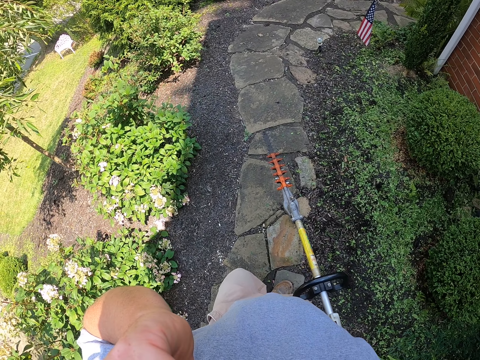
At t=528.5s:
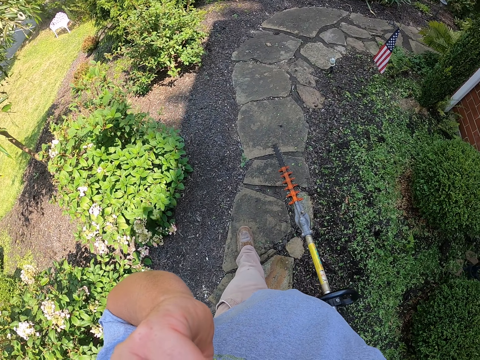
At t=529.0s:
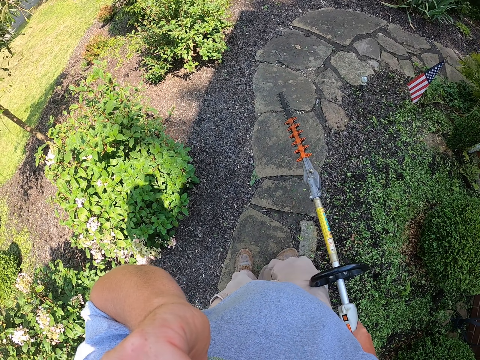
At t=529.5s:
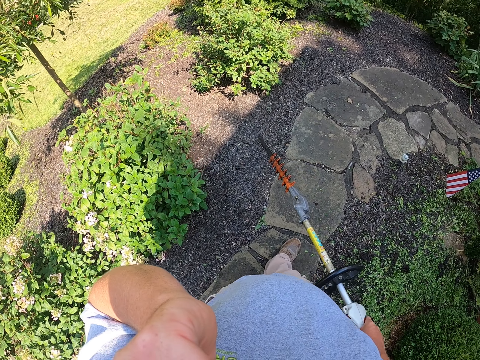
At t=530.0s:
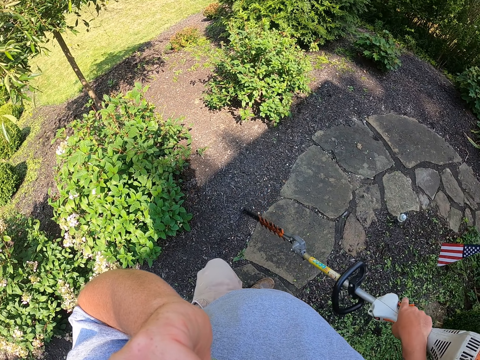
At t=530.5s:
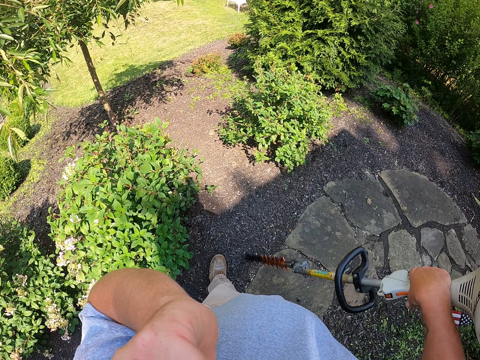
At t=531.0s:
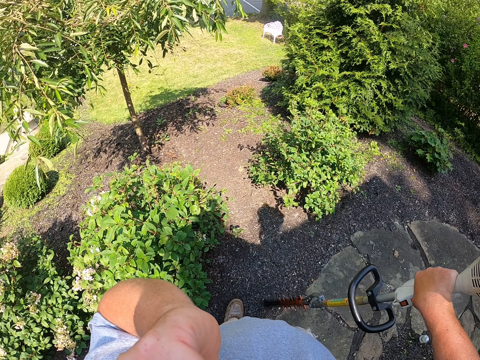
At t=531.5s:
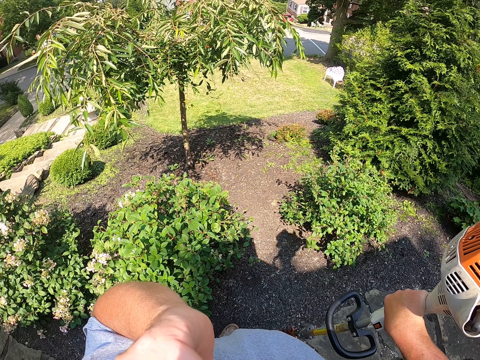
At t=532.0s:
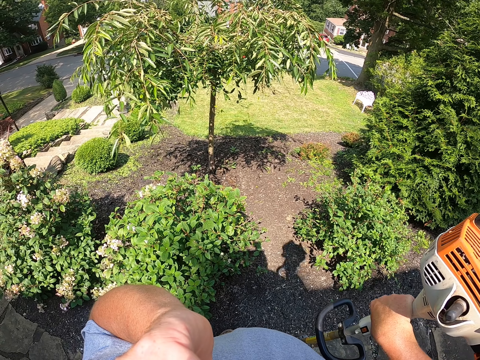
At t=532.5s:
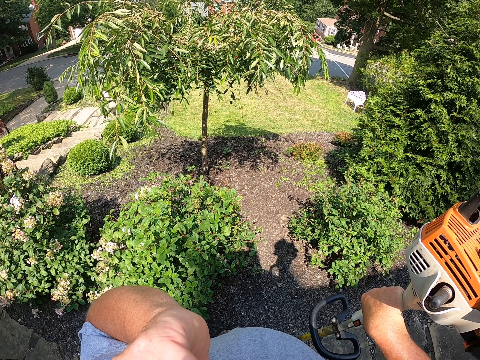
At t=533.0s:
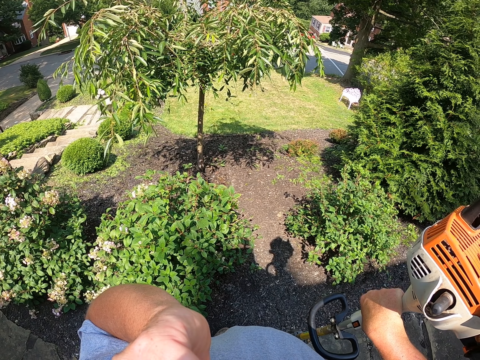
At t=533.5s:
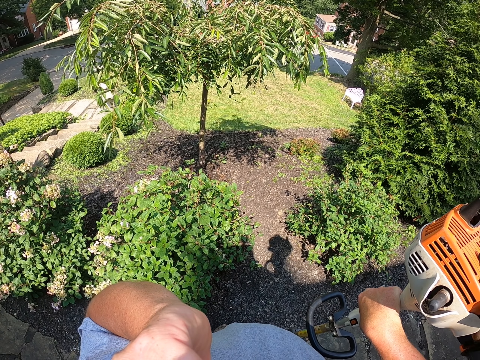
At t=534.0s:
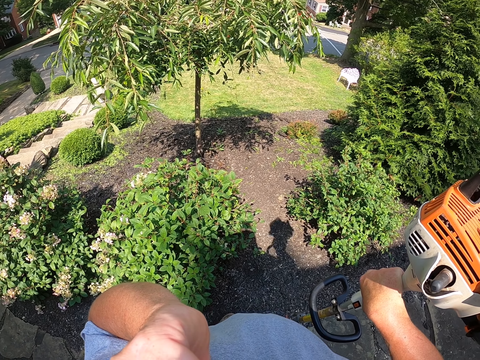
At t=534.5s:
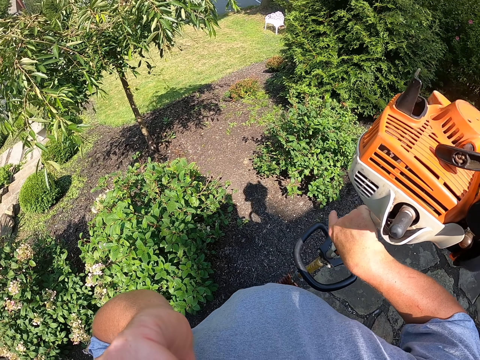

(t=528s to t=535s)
The camera wearer walks on the sidewalk. They put the pole saw on the ground. They stand with the hedge trimmer.

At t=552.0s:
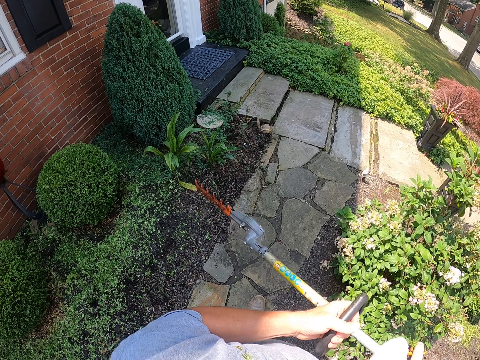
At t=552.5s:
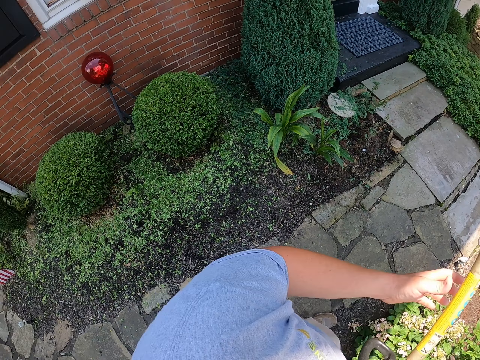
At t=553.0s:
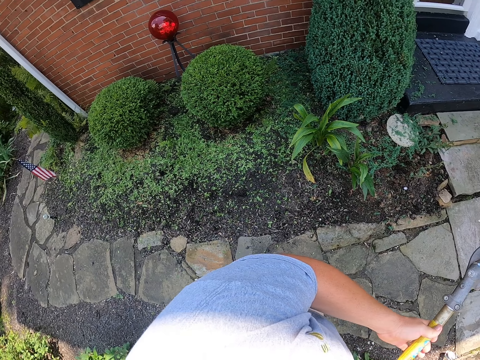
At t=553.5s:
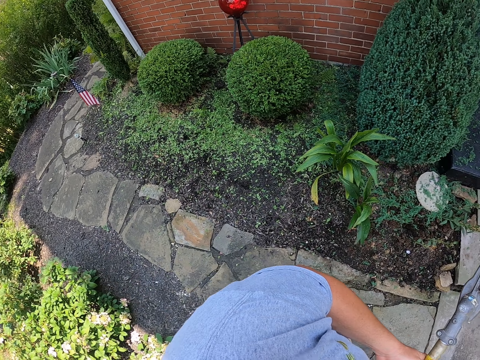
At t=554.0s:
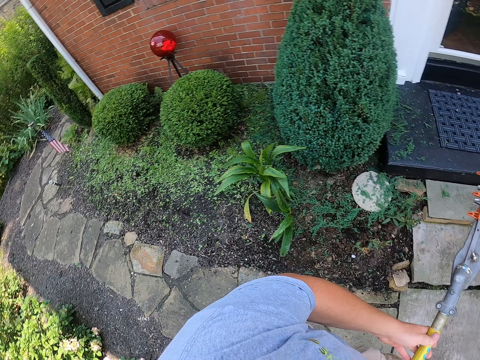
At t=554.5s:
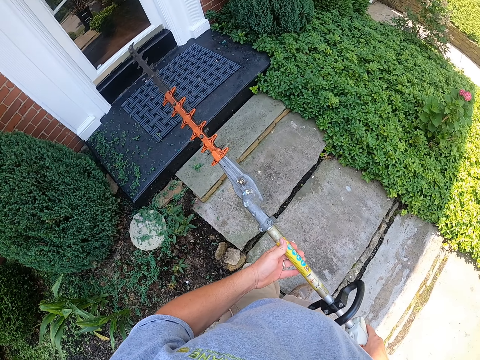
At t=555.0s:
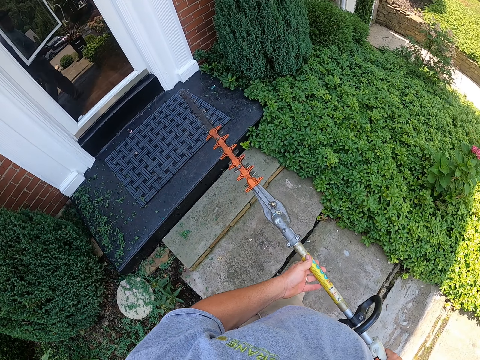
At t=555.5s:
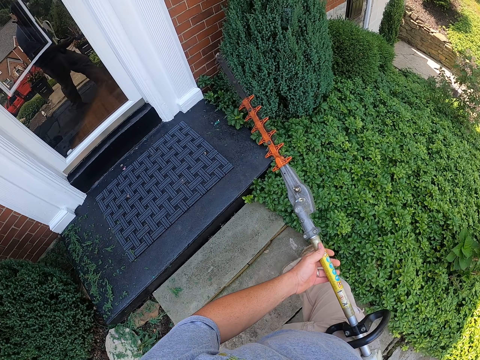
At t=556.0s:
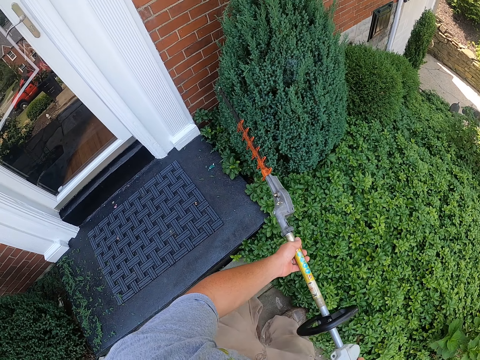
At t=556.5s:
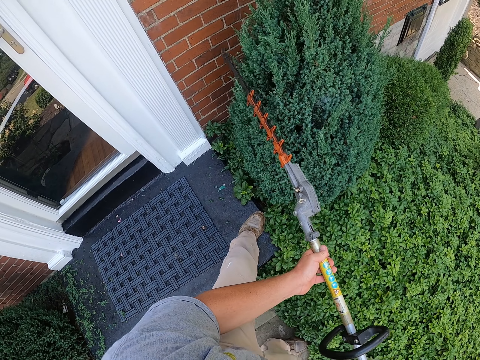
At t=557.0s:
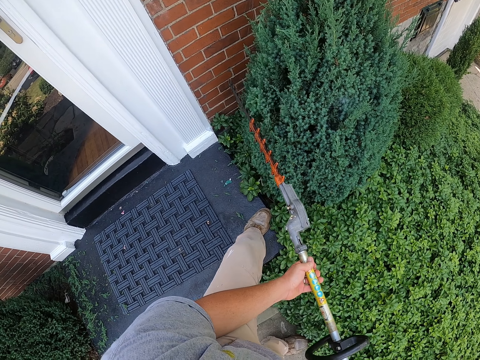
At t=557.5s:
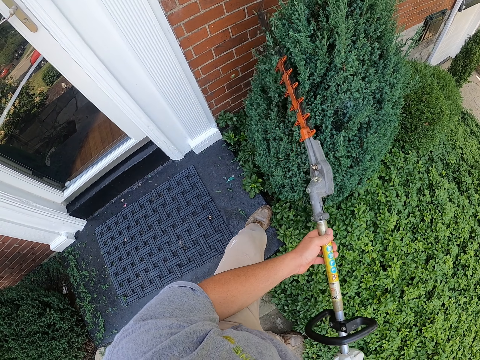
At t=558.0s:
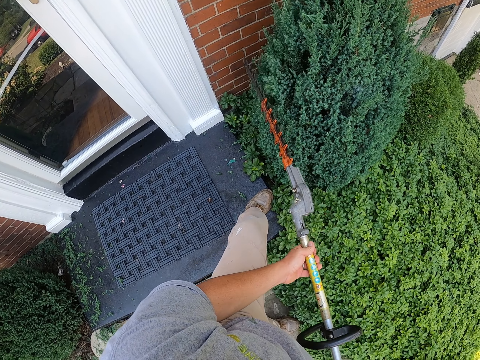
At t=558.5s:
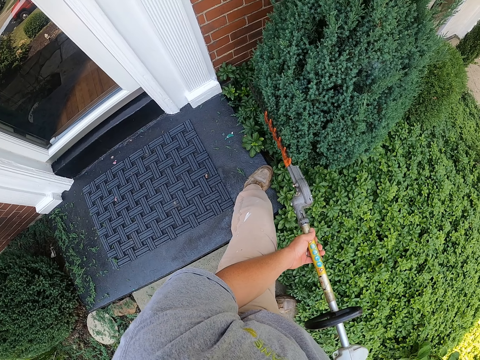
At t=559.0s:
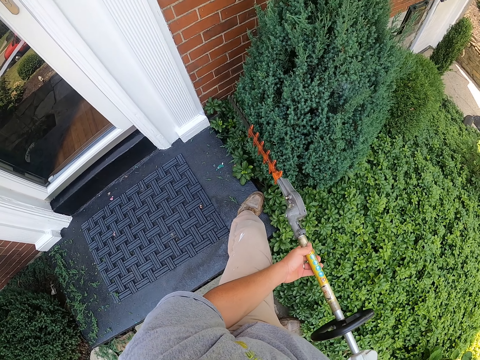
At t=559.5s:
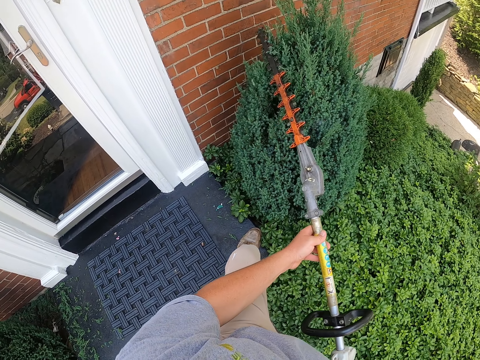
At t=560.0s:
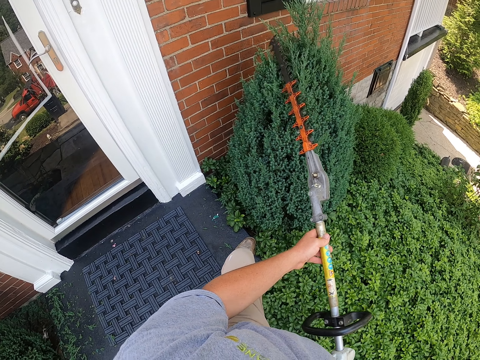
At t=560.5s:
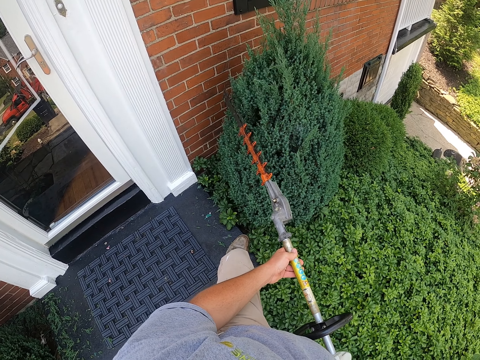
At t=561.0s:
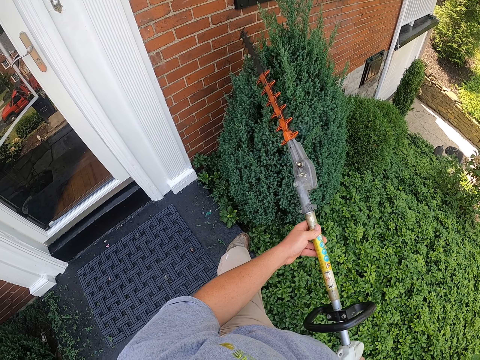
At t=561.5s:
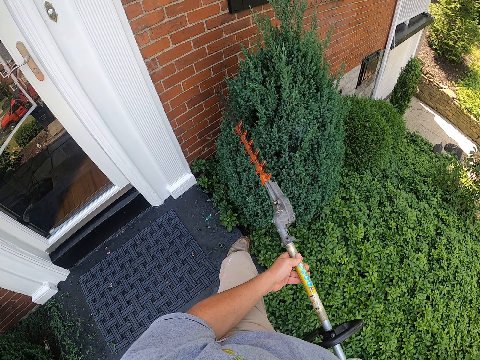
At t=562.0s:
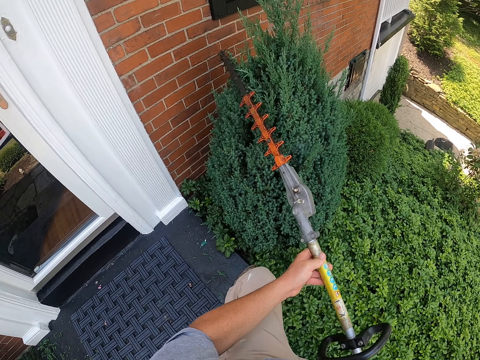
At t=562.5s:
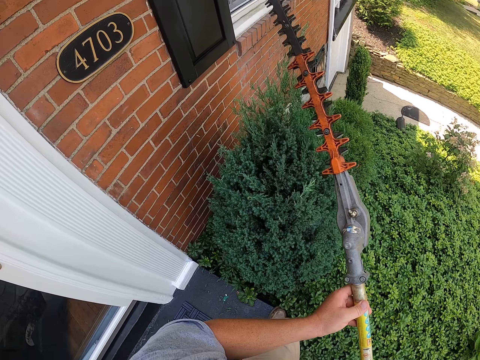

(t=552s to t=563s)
The camera wearer touches the pole saw. They lift the hedge trimmer. They walk on the sidewalk. They walk towards the flower. They trim the hedge with the hedge trimmer.

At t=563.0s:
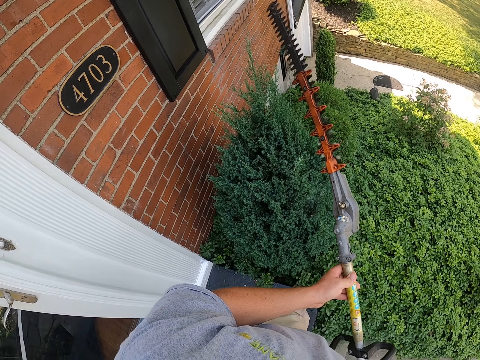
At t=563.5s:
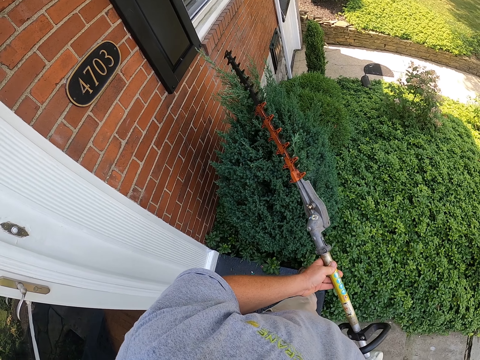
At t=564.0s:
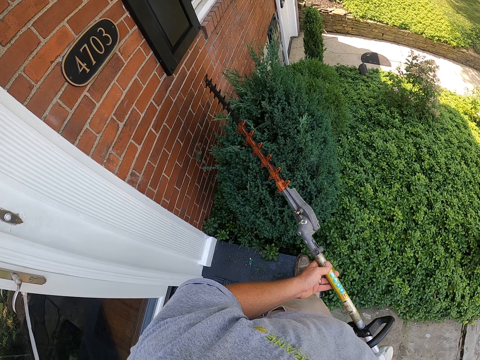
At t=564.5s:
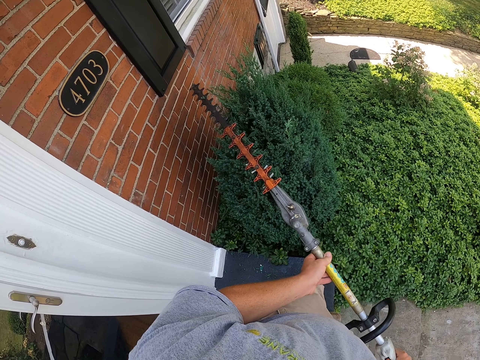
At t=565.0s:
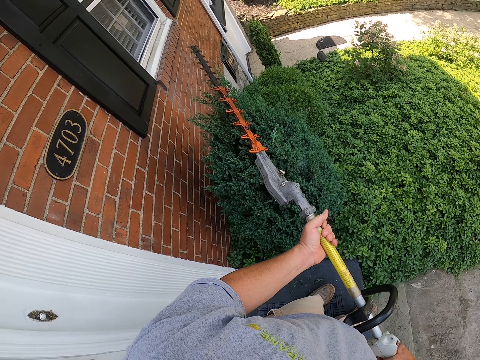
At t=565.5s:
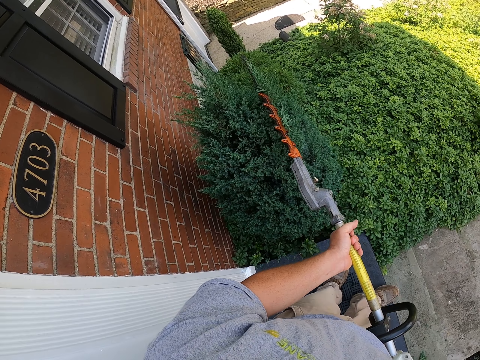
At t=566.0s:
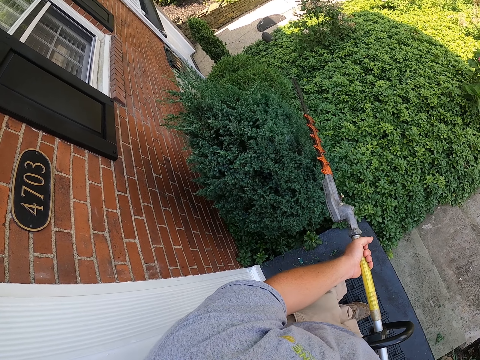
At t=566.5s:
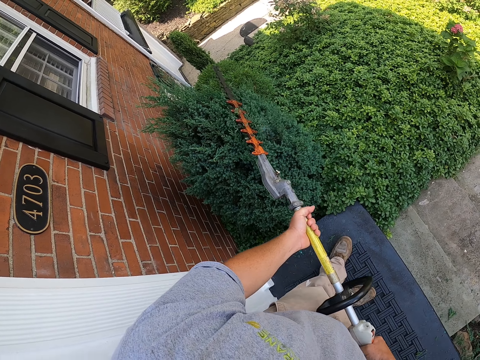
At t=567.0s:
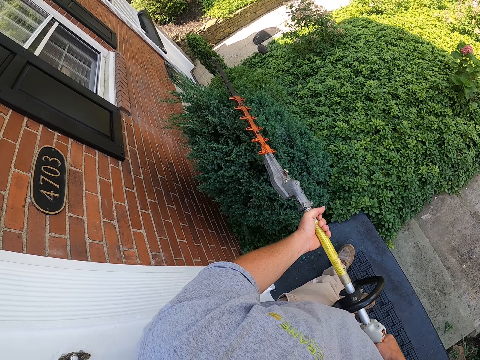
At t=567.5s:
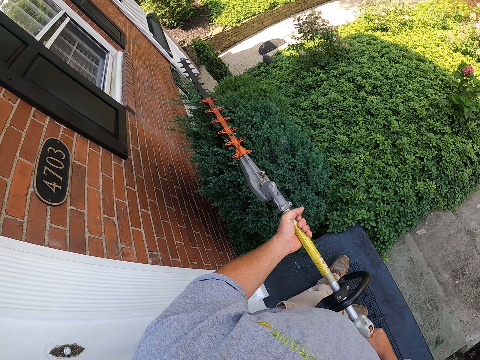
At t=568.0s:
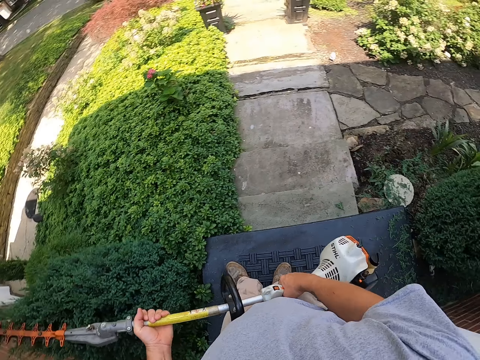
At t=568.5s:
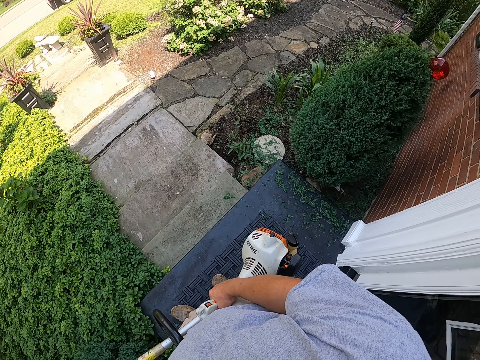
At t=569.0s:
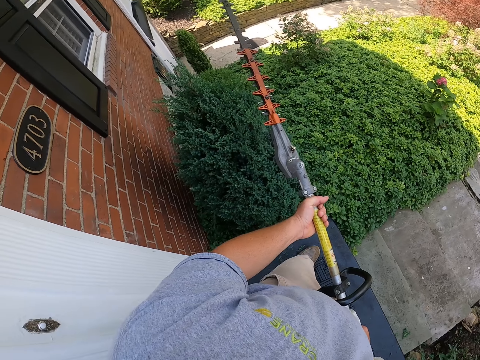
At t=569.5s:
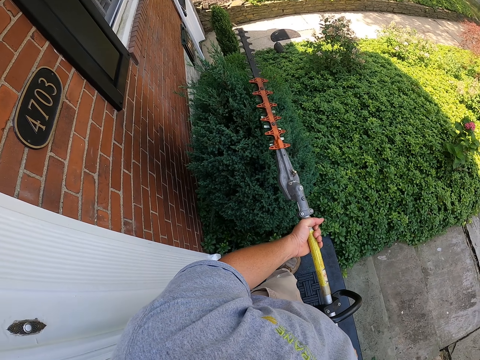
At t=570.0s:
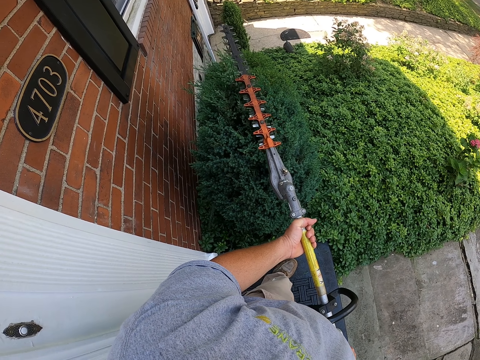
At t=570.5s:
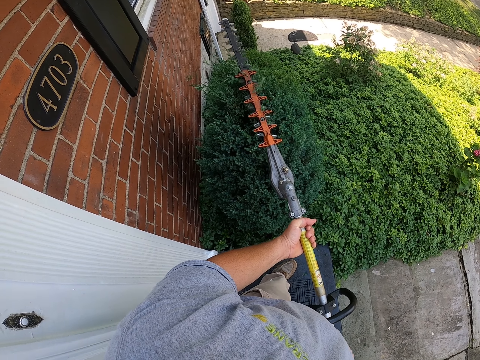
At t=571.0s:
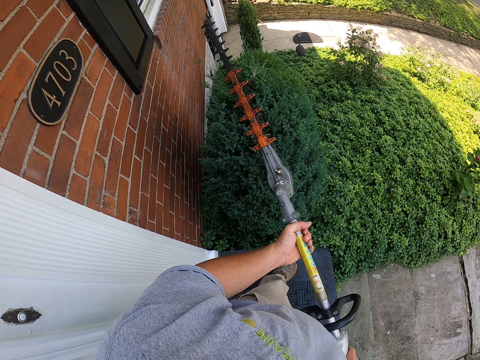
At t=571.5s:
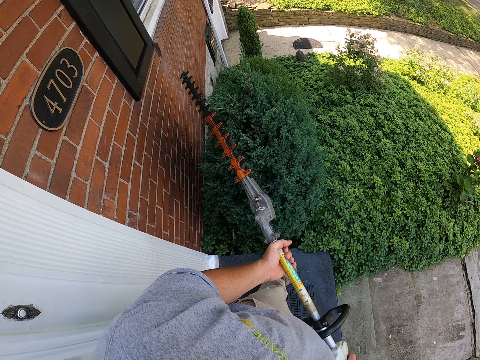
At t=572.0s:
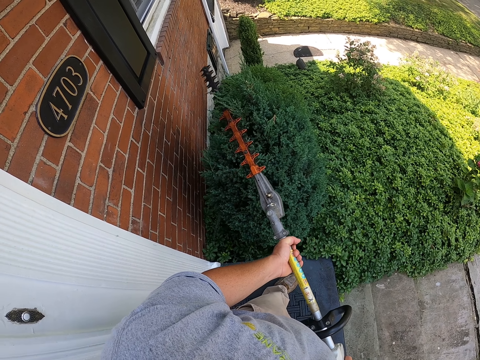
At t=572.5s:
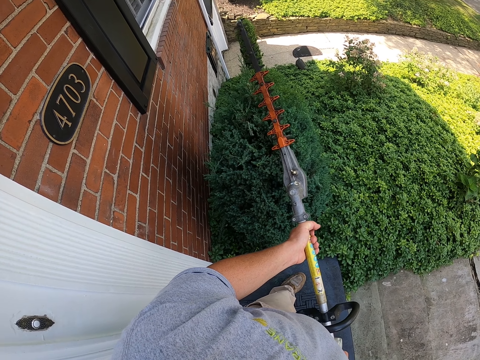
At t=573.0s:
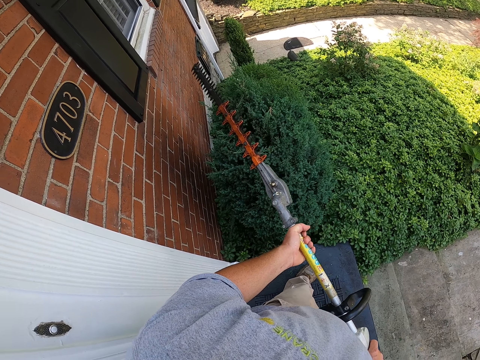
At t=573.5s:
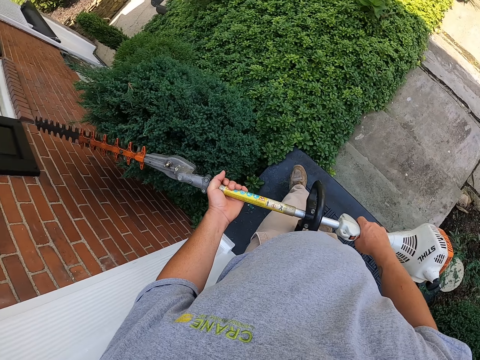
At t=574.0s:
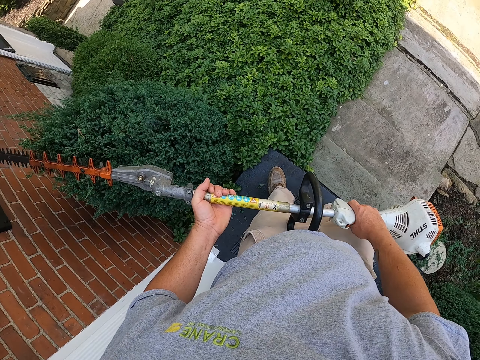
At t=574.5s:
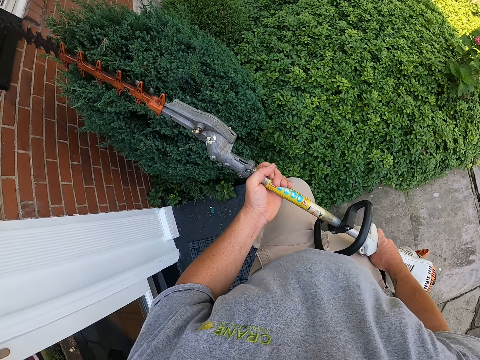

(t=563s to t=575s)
The camera wearer looks around the garden and holds the hedge trimmer. They trim the hedge with the hedge trimmer.
